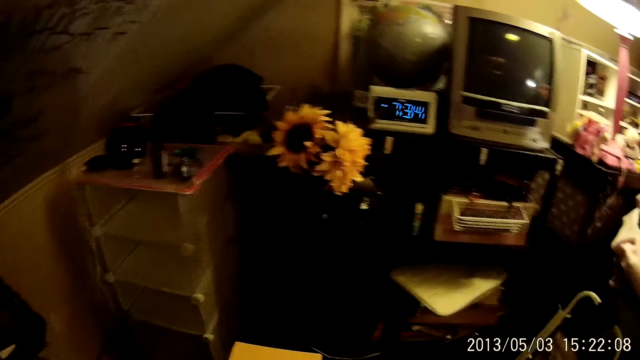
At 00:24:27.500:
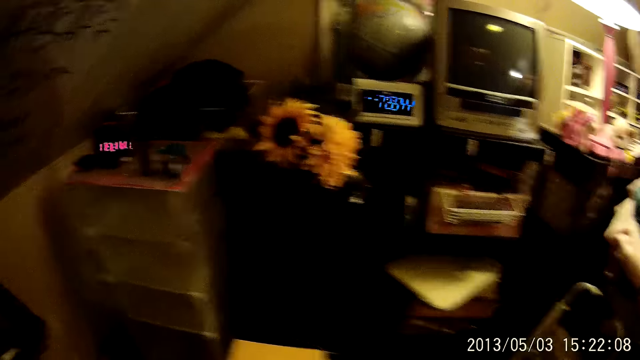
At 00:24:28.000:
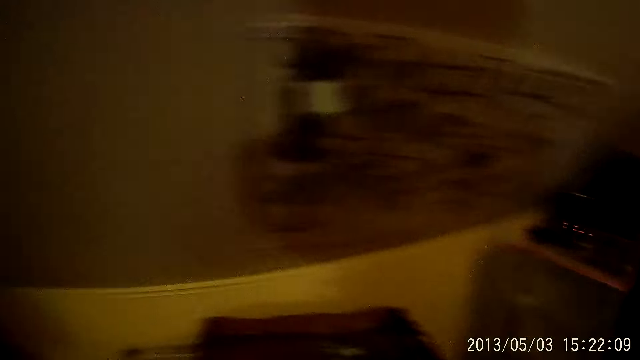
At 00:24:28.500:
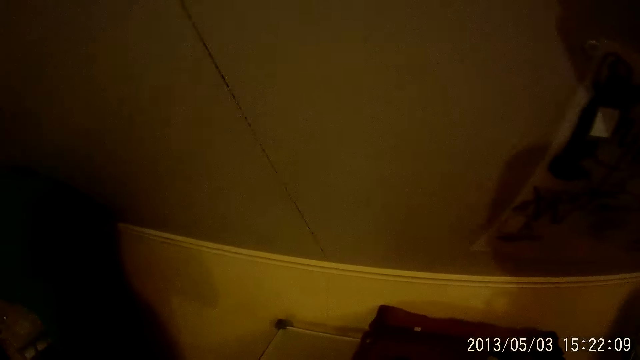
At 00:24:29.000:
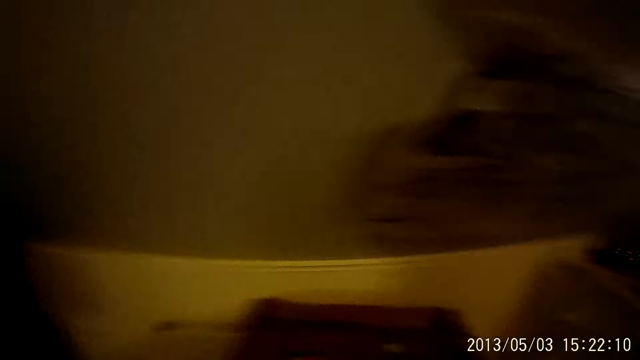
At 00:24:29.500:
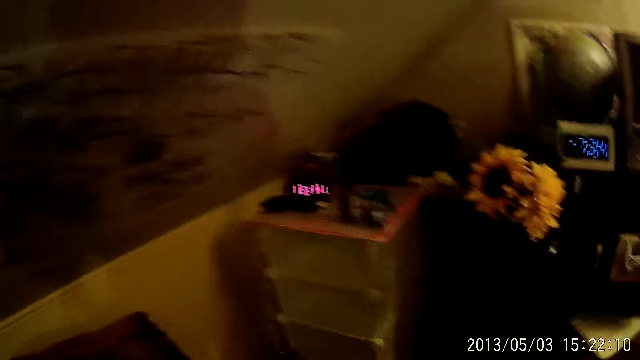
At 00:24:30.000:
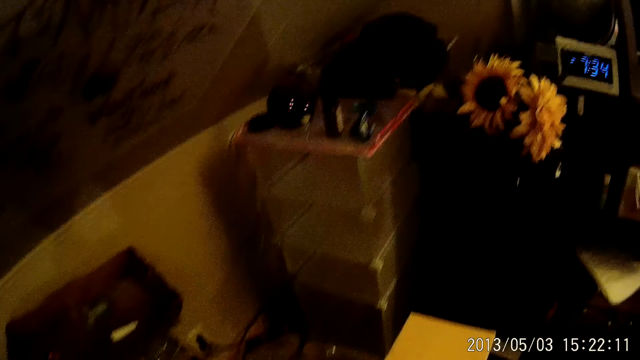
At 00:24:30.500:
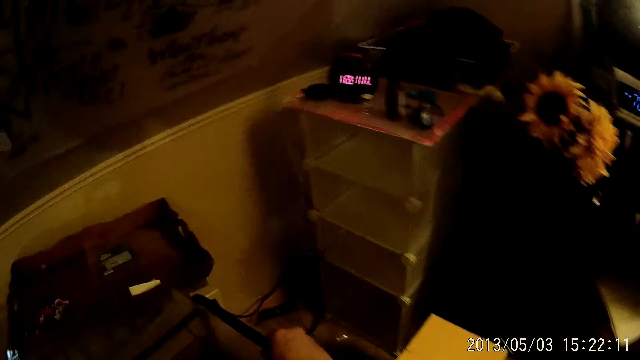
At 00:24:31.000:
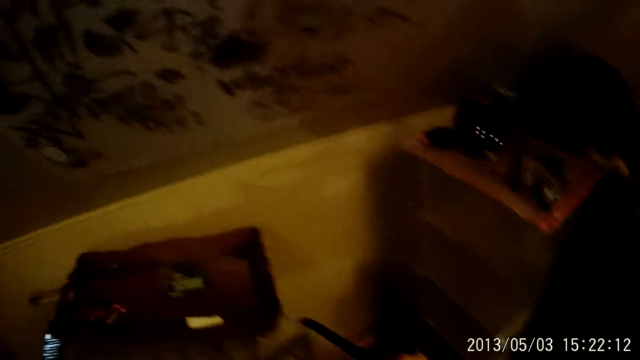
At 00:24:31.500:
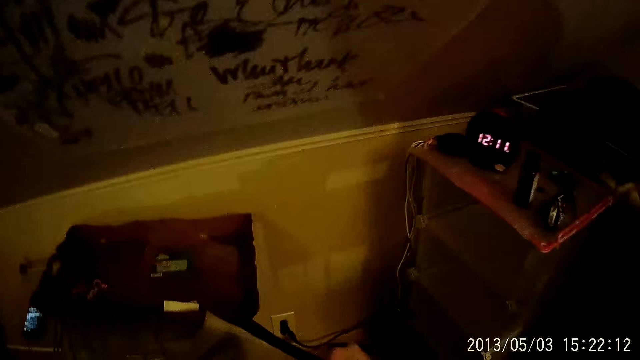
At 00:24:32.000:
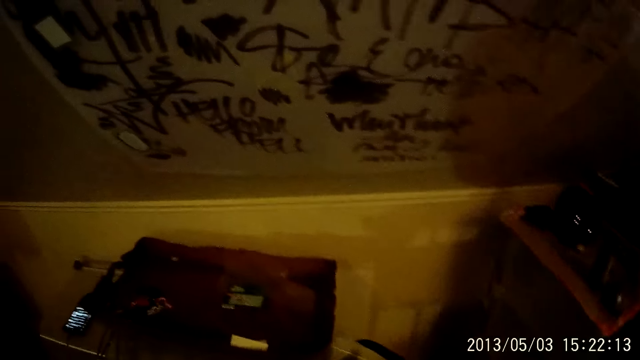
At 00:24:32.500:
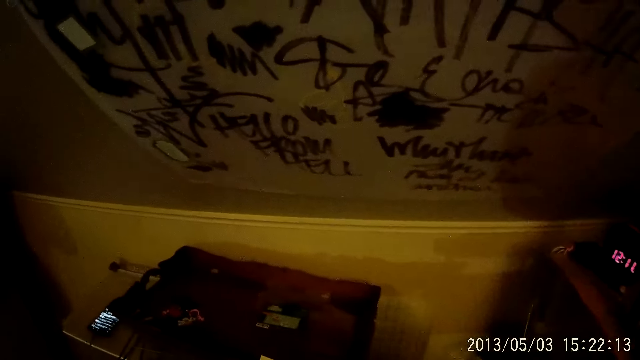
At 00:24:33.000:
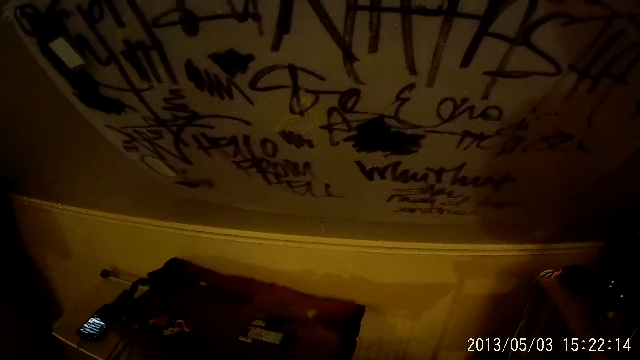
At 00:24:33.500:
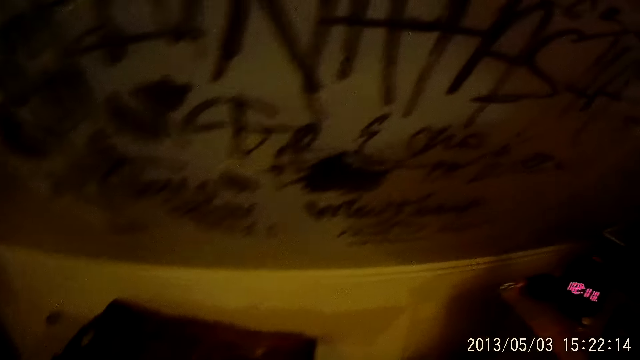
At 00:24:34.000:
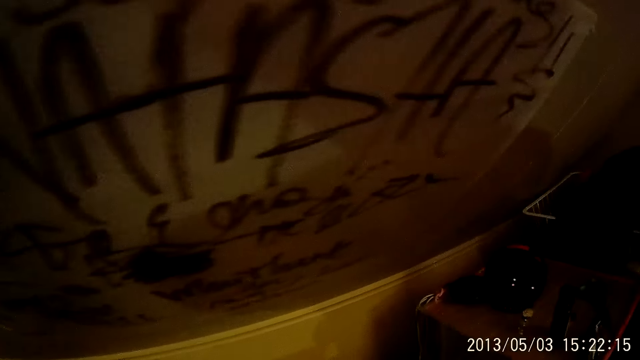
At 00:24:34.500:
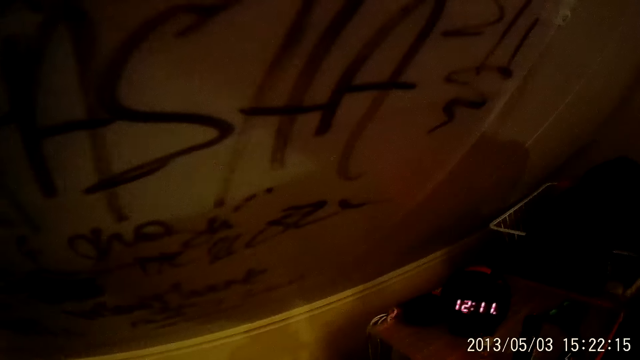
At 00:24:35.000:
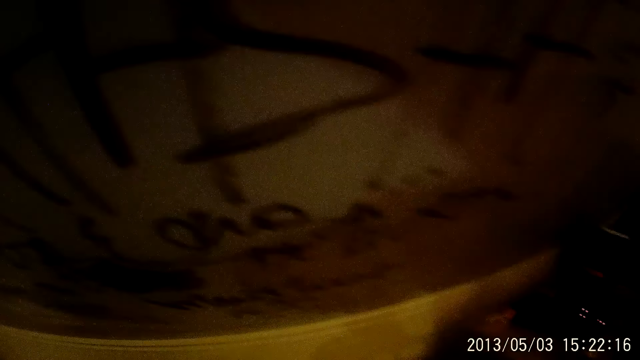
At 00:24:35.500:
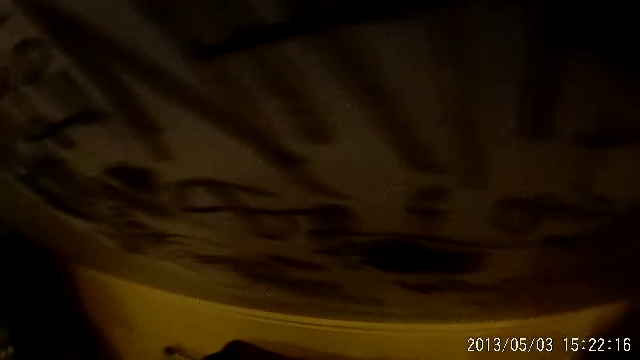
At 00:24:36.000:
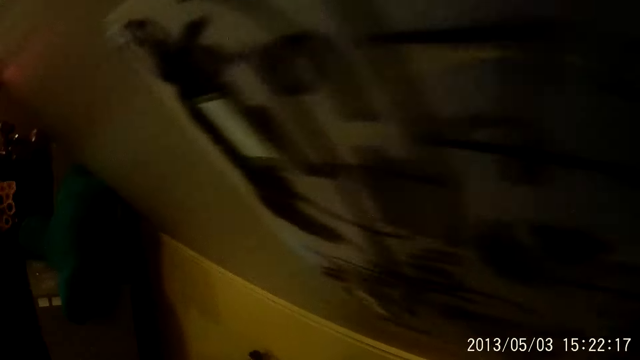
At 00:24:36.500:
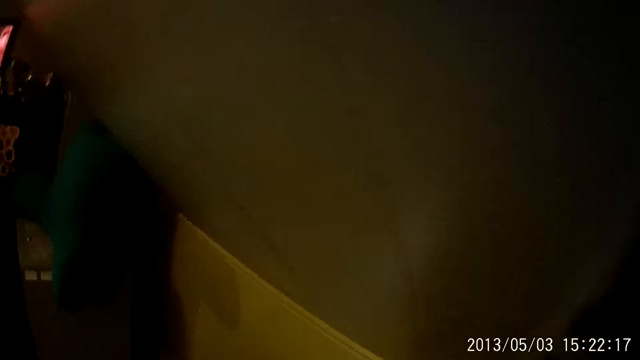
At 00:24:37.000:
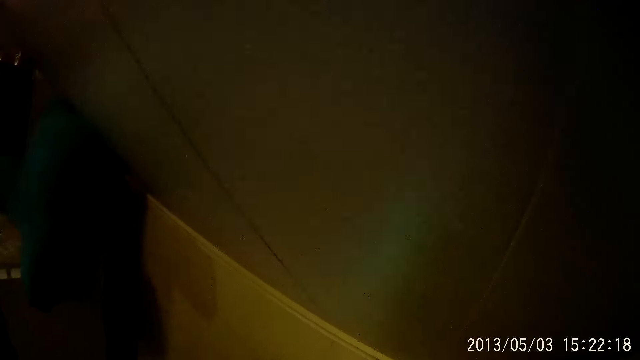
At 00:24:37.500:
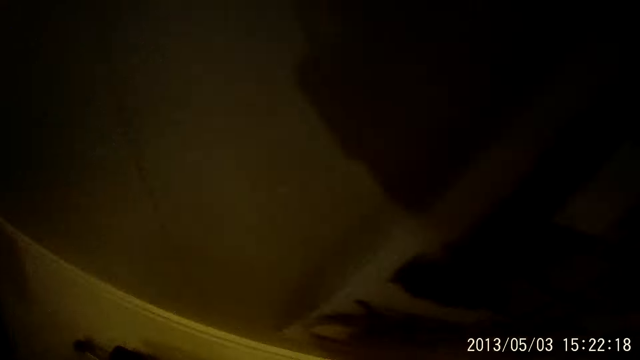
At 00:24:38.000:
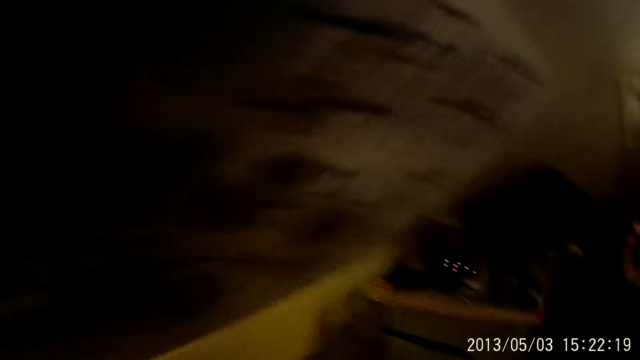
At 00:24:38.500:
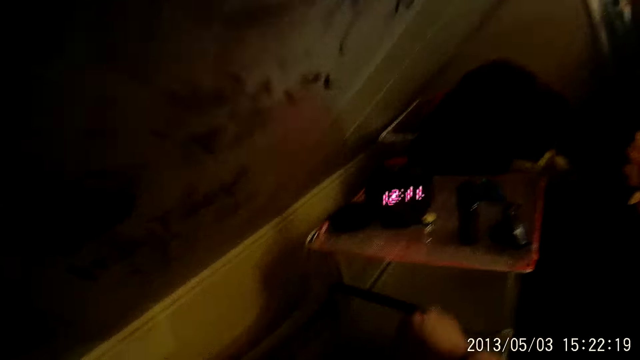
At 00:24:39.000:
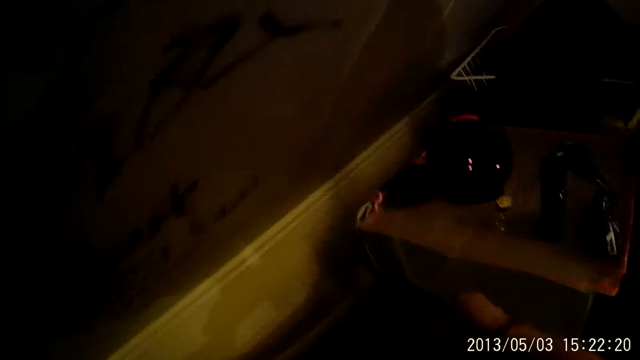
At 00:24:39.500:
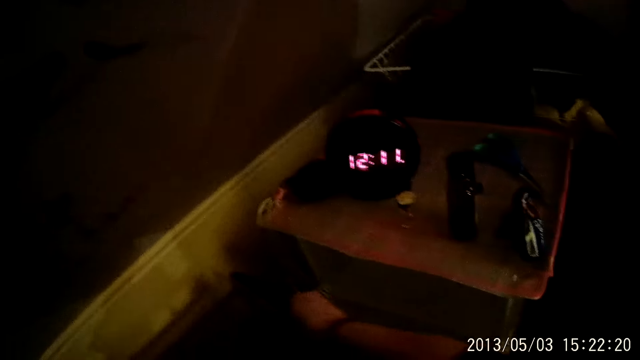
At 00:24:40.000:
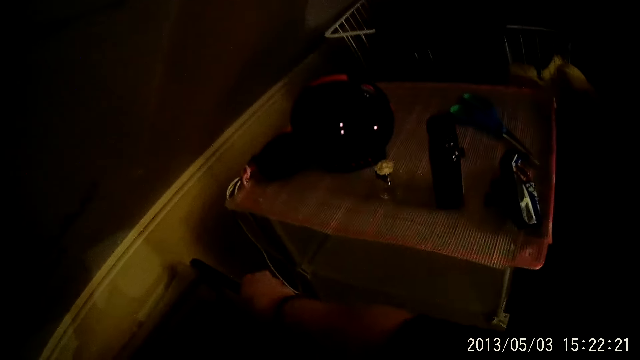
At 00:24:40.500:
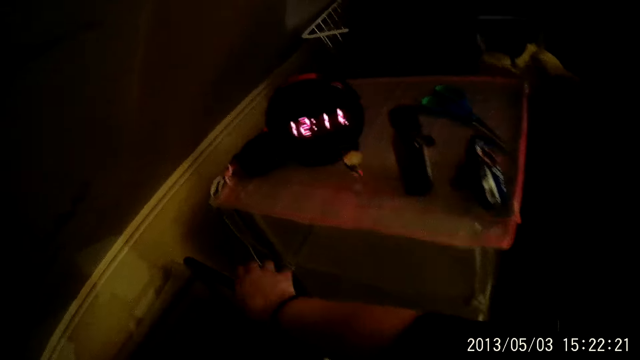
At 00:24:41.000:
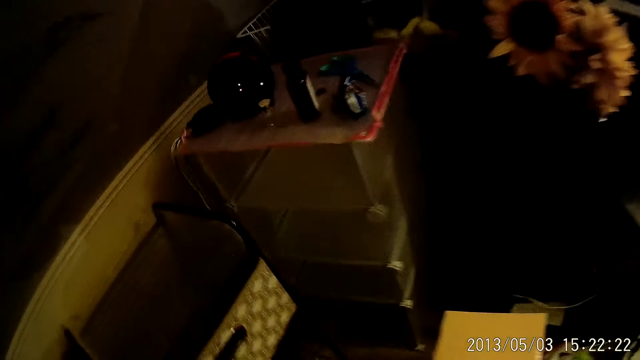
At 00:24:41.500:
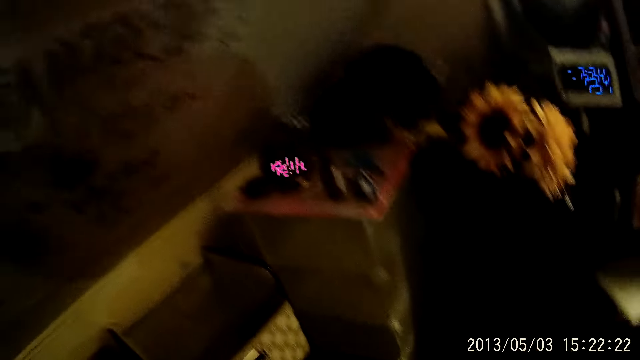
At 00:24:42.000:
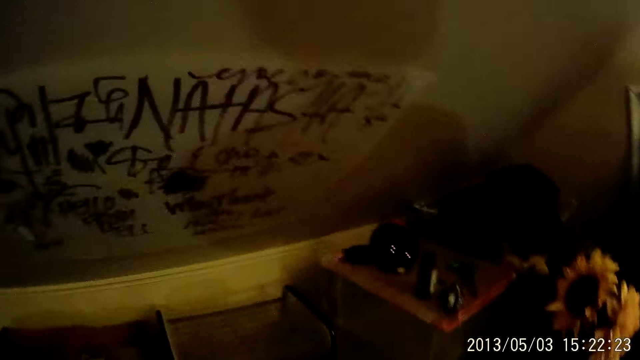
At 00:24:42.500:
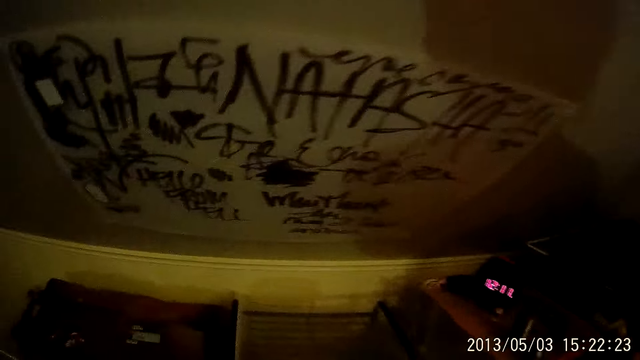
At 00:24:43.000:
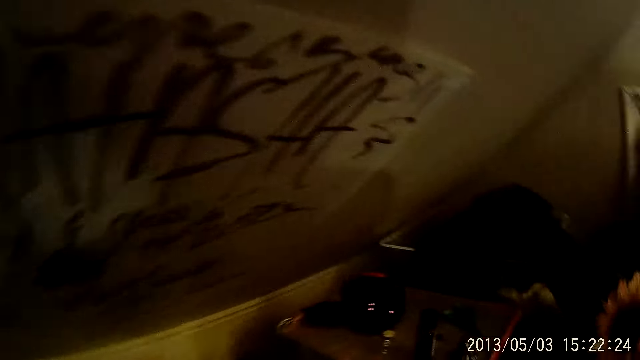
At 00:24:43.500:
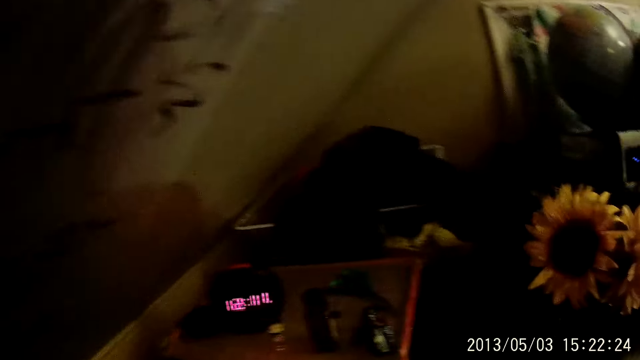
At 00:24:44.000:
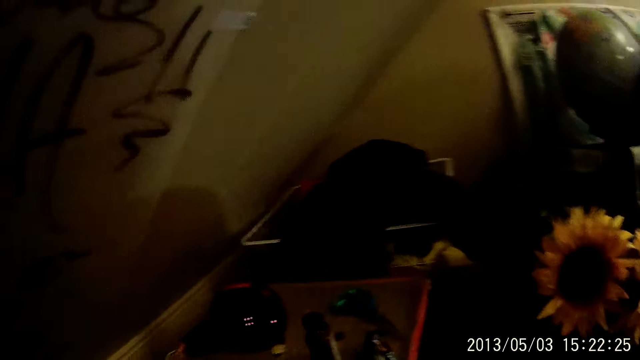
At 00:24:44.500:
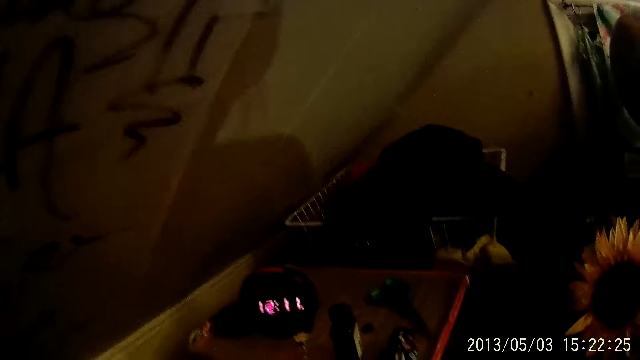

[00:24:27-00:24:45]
The camera wearer moves something in the room. She adjusts a metal rack on the floor with her right hand.

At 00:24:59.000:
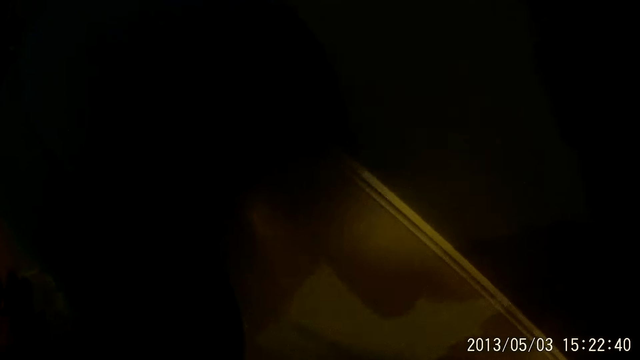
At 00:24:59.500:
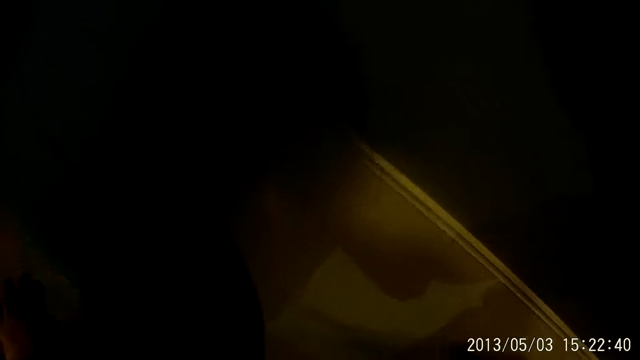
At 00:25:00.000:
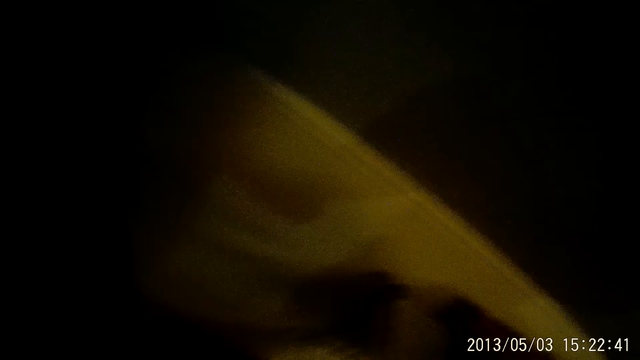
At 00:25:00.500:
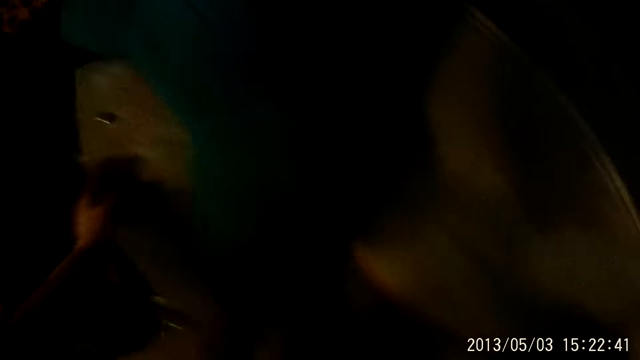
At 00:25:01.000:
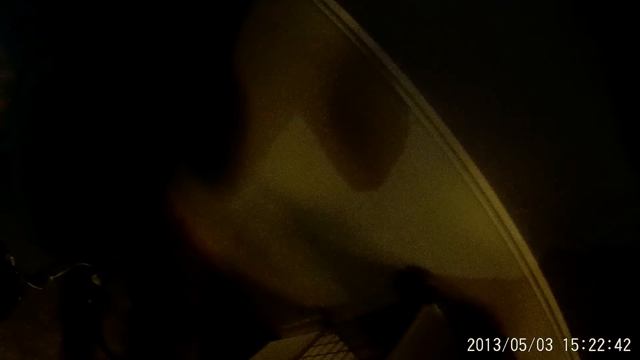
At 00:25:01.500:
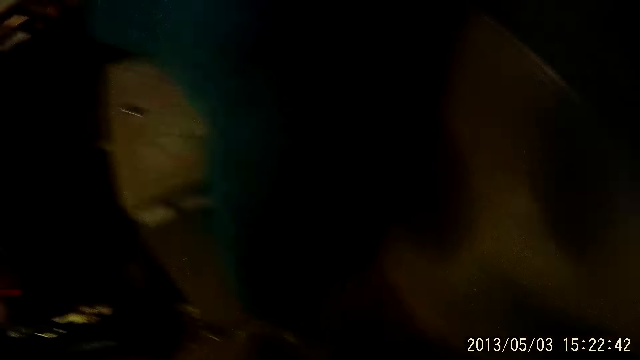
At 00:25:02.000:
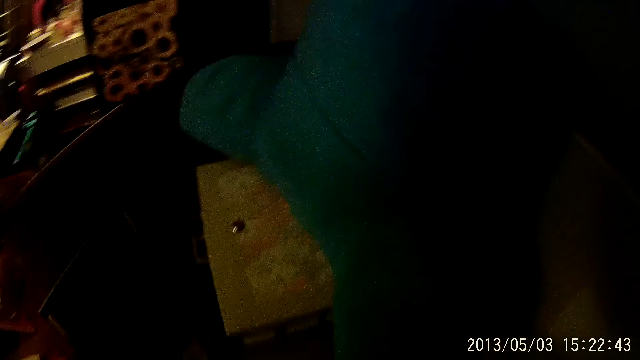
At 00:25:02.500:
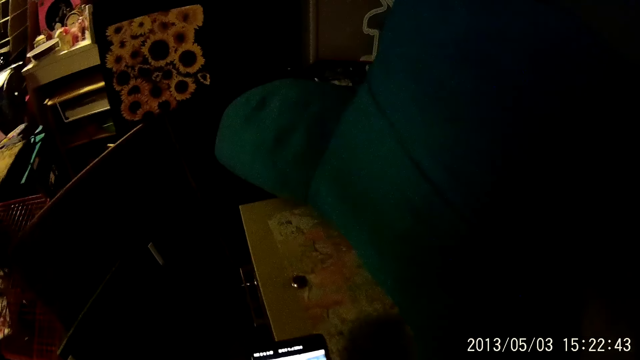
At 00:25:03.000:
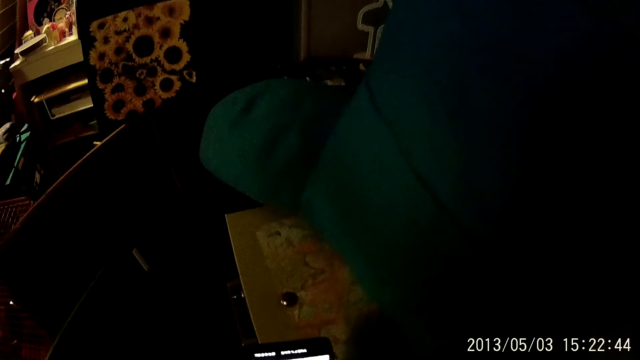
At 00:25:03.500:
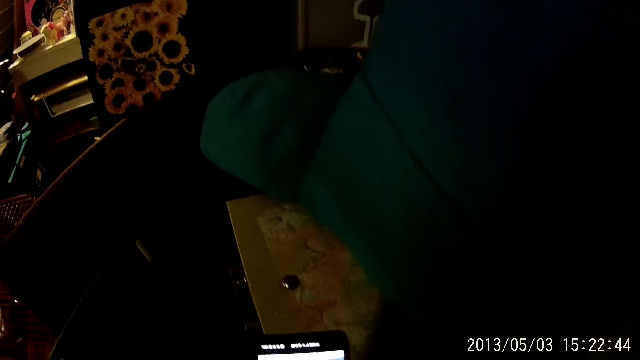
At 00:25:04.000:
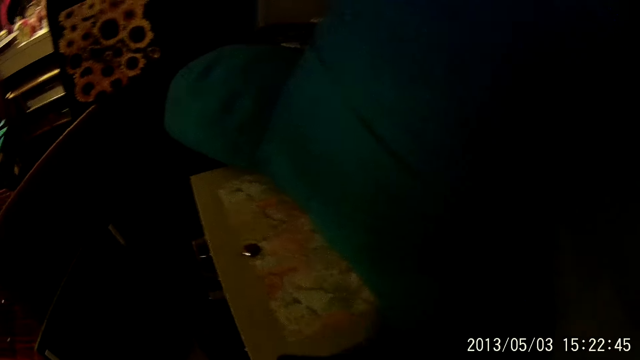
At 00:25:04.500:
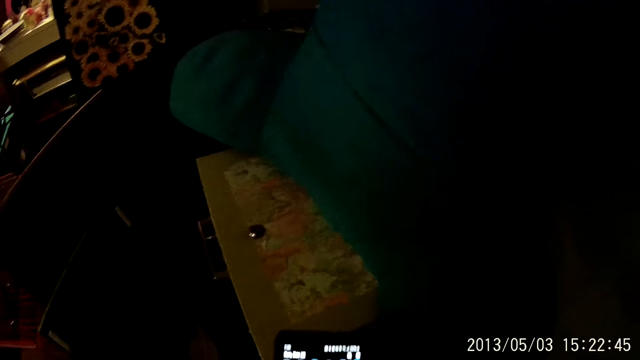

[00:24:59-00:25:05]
The camera wearer picks up a screw from a table with her right hand. She operates the cellphone.
